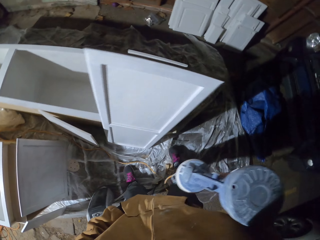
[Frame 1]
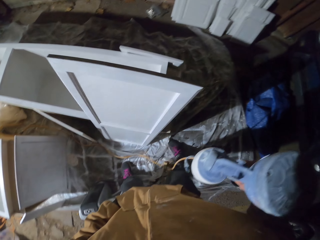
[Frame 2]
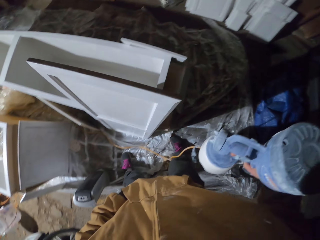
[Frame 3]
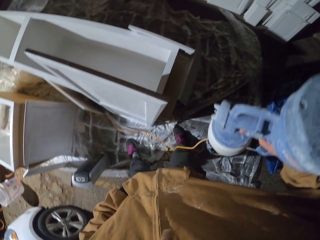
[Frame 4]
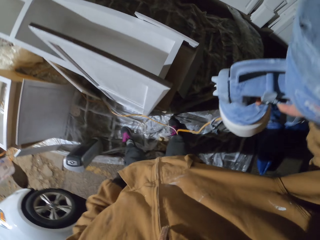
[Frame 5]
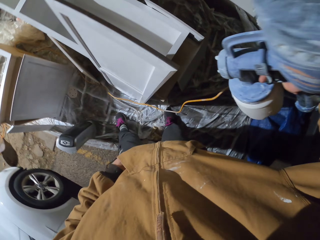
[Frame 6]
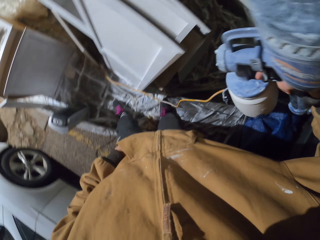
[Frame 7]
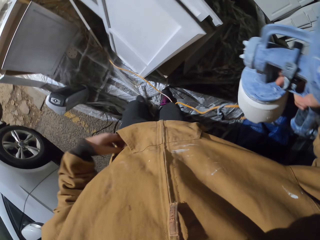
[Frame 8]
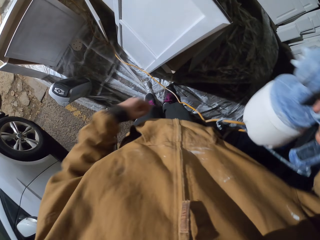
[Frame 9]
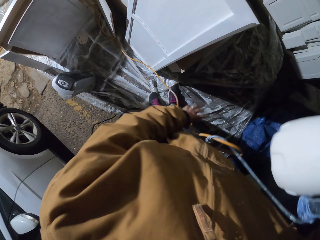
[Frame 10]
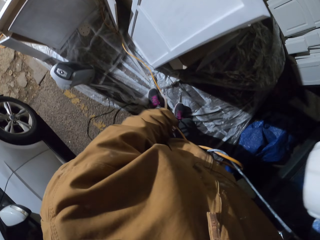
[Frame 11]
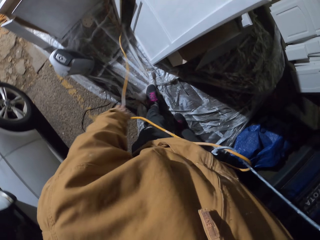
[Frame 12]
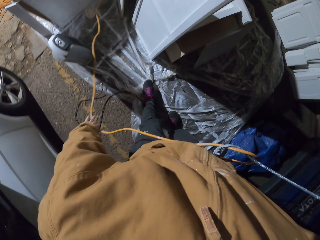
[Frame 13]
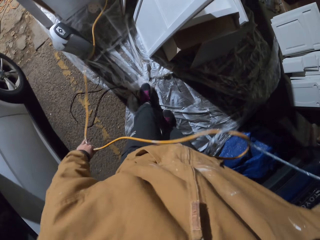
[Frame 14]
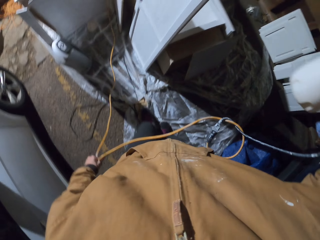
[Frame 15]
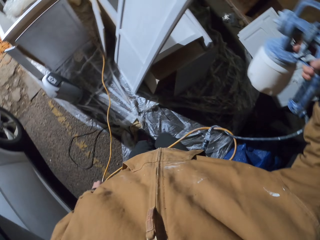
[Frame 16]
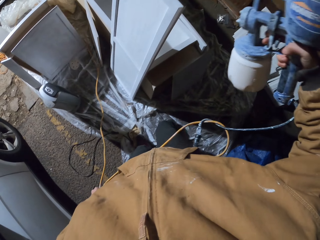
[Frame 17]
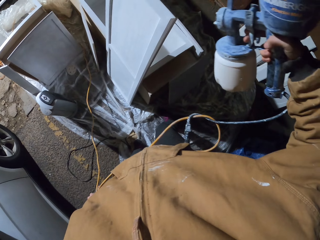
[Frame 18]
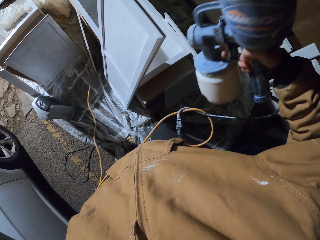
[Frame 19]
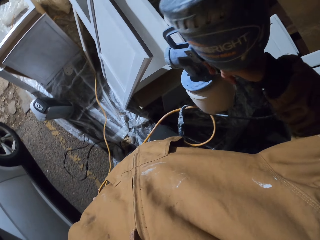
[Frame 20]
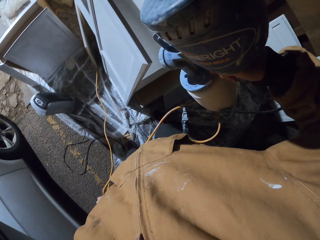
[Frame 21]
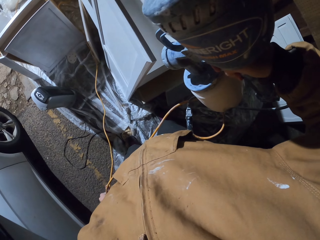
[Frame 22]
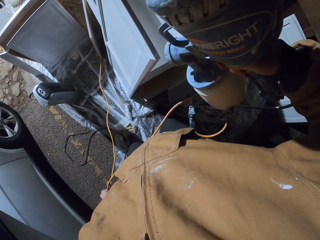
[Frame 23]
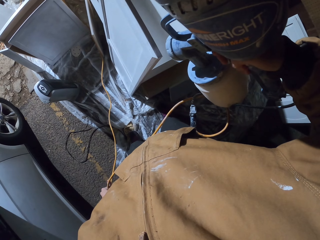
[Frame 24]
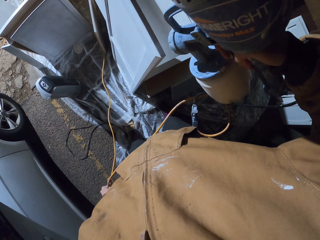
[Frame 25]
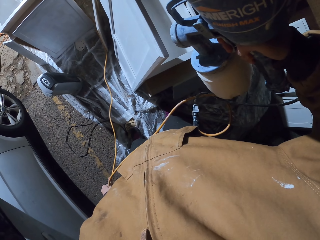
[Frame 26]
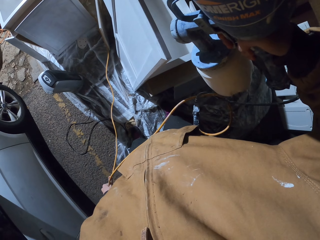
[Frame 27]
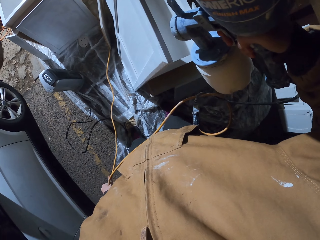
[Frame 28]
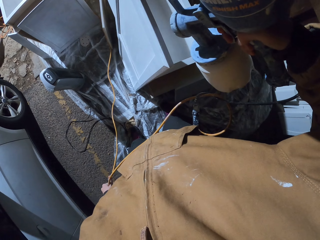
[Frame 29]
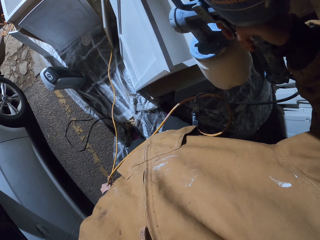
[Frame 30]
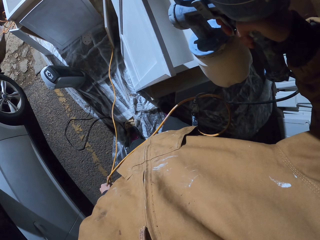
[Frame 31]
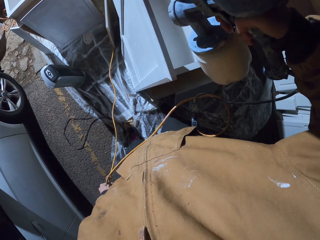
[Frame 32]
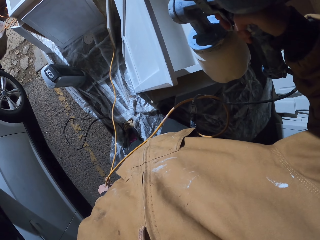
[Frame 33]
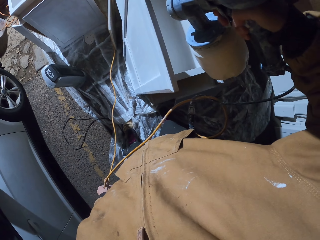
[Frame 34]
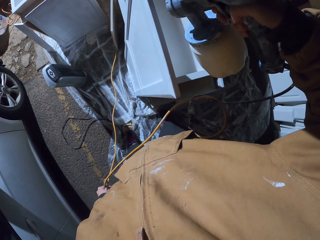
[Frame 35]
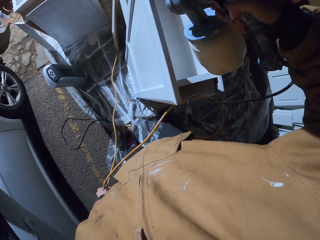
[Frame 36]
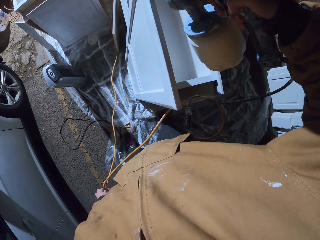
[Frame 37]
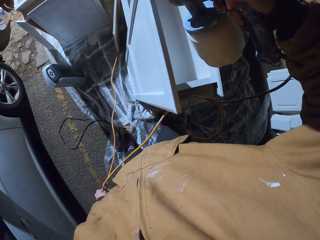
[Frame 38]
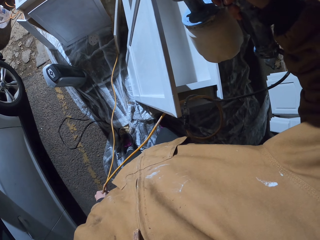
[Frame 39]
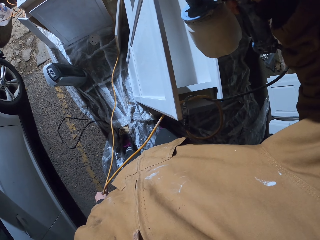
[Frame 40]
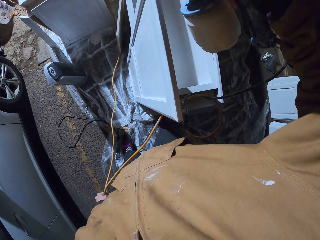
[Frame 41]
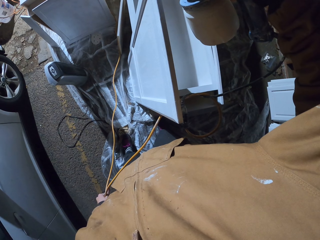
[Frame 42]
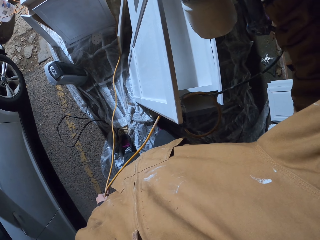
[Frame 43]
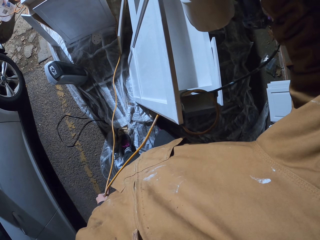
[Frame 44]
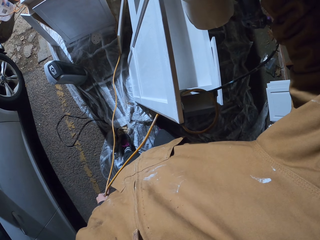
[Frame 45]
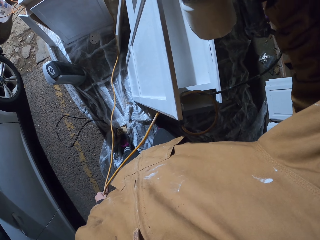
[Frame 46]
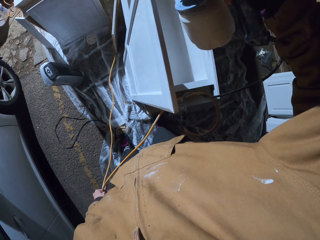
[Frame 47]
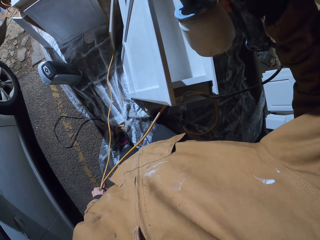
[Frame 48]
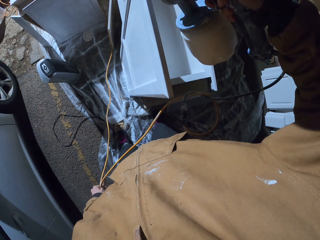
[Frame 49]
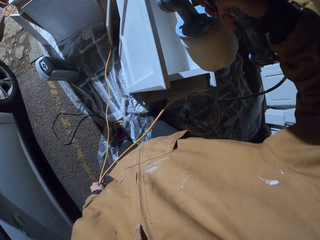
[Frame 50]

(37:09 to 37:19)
The camera wearer moves around. They hold the spray gun cable, hold the spray gun. They paint the cabinet with the paint sprayer.

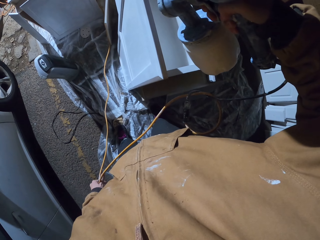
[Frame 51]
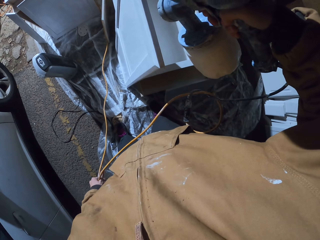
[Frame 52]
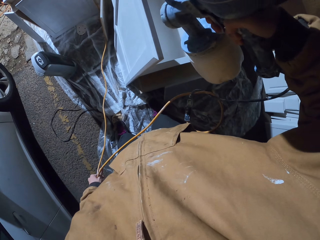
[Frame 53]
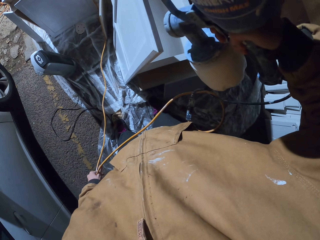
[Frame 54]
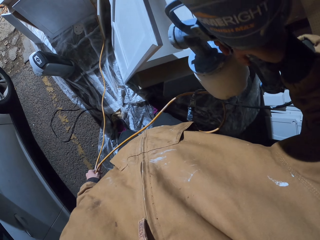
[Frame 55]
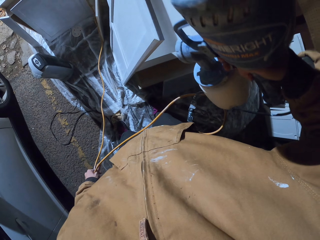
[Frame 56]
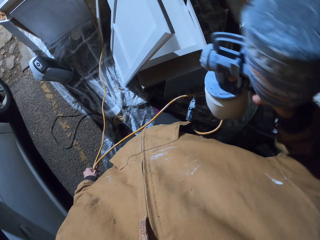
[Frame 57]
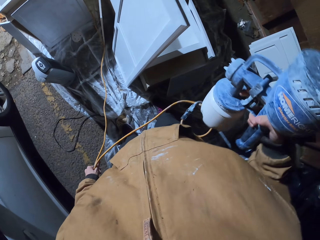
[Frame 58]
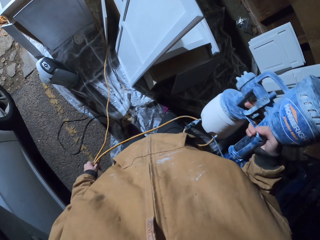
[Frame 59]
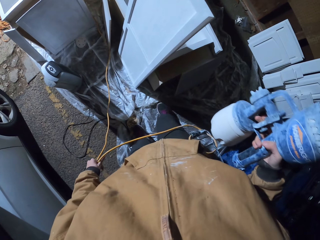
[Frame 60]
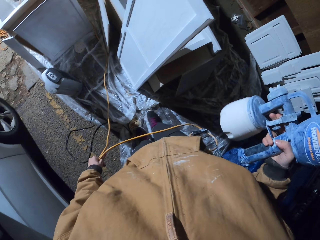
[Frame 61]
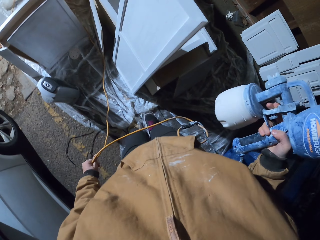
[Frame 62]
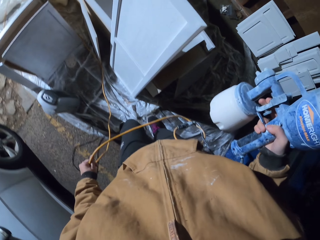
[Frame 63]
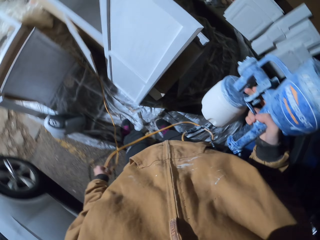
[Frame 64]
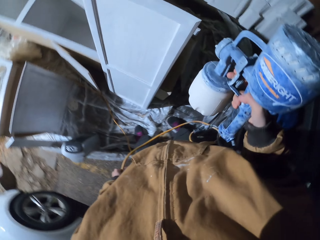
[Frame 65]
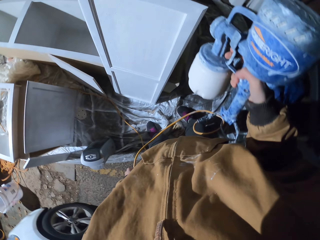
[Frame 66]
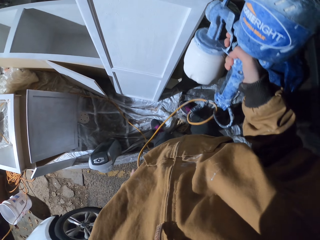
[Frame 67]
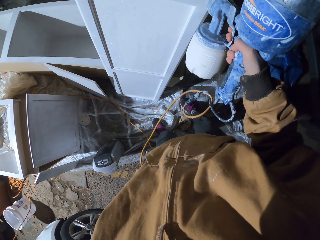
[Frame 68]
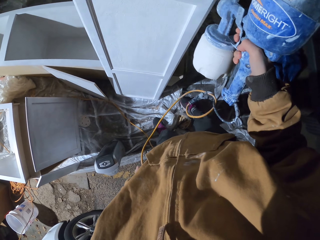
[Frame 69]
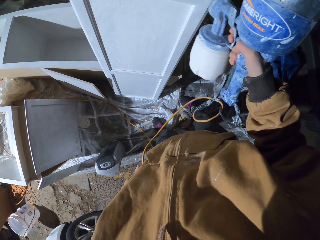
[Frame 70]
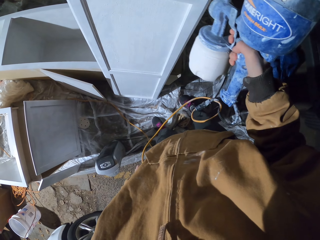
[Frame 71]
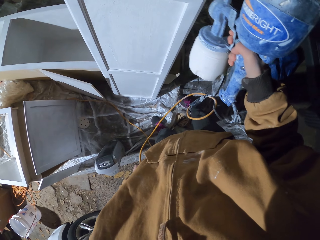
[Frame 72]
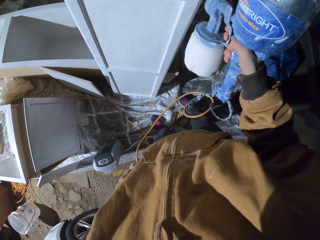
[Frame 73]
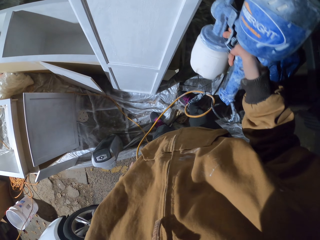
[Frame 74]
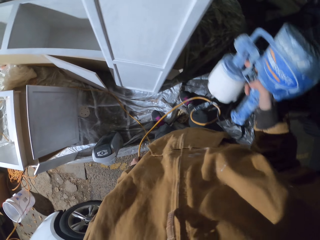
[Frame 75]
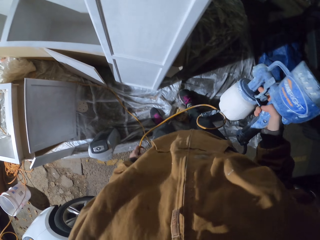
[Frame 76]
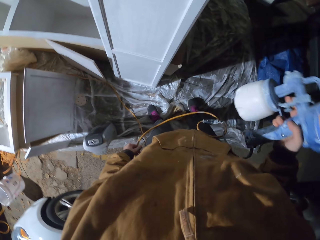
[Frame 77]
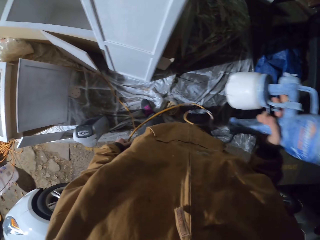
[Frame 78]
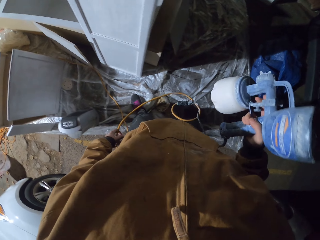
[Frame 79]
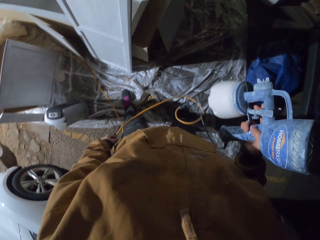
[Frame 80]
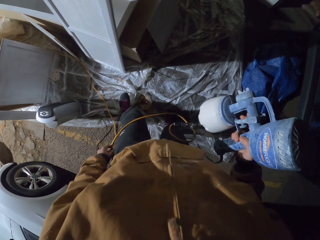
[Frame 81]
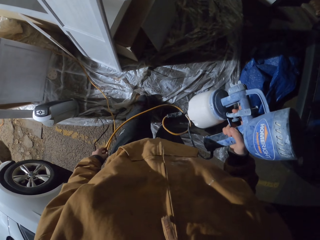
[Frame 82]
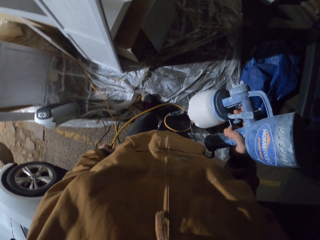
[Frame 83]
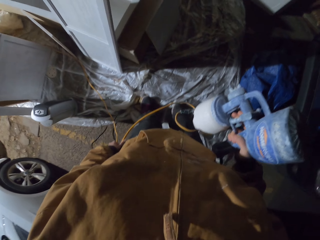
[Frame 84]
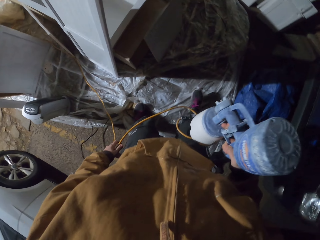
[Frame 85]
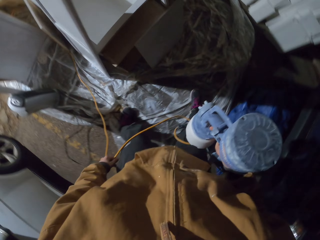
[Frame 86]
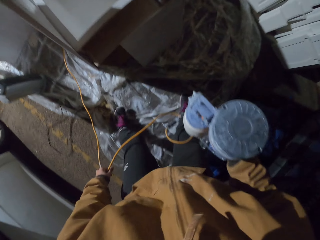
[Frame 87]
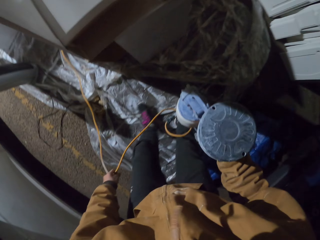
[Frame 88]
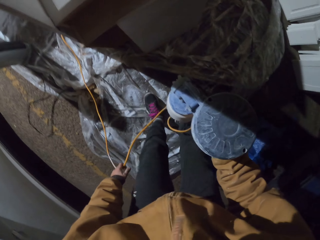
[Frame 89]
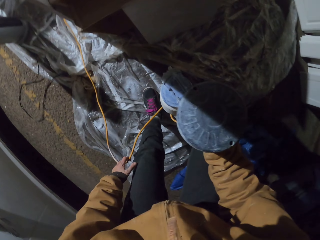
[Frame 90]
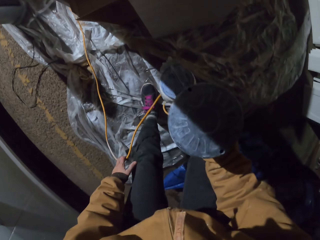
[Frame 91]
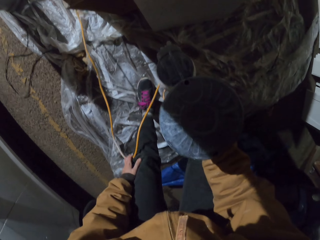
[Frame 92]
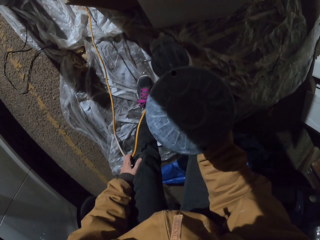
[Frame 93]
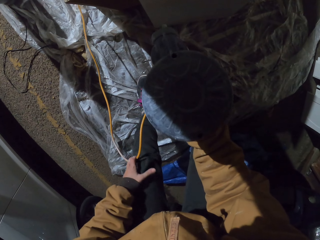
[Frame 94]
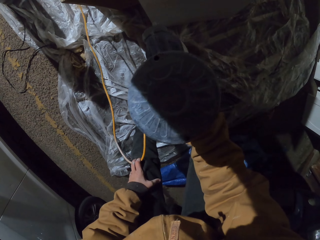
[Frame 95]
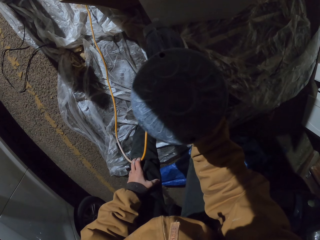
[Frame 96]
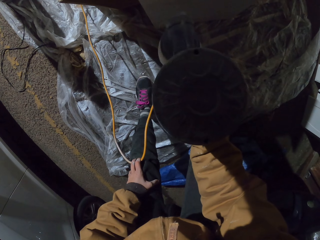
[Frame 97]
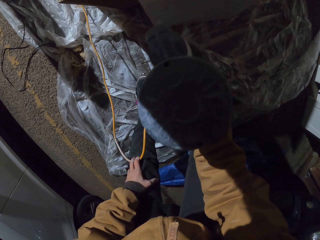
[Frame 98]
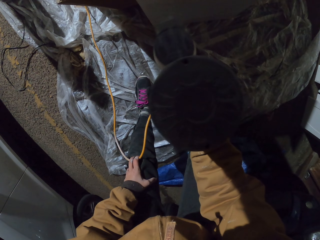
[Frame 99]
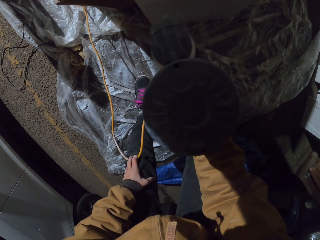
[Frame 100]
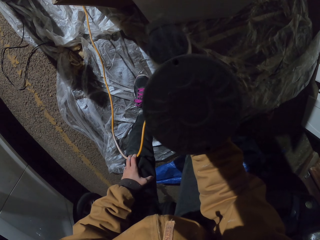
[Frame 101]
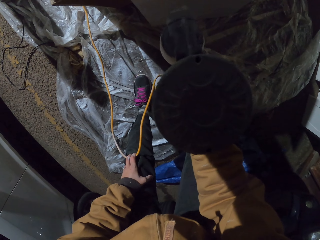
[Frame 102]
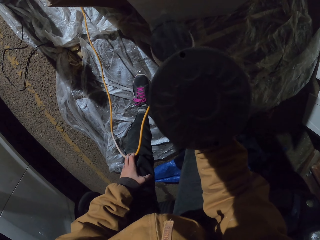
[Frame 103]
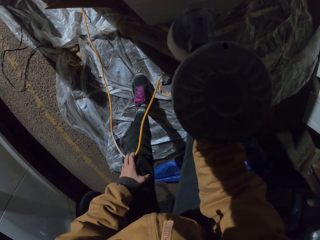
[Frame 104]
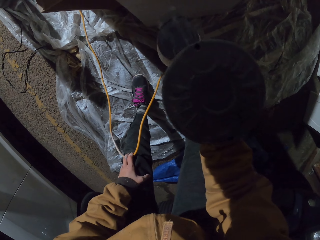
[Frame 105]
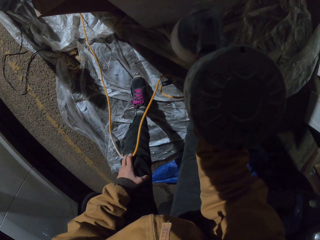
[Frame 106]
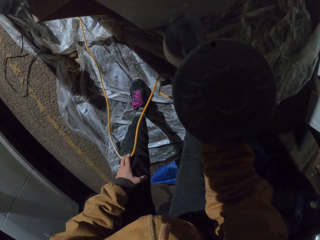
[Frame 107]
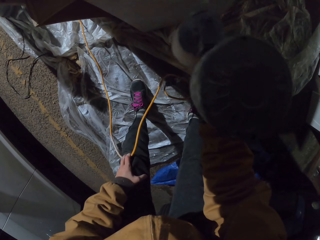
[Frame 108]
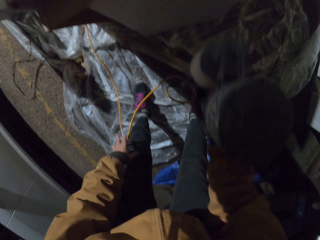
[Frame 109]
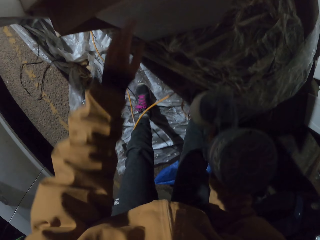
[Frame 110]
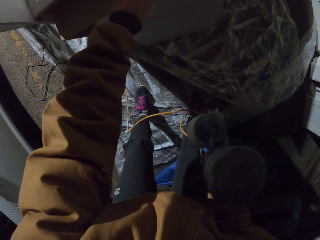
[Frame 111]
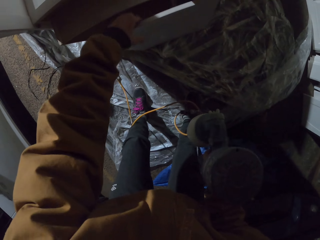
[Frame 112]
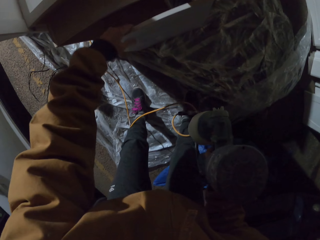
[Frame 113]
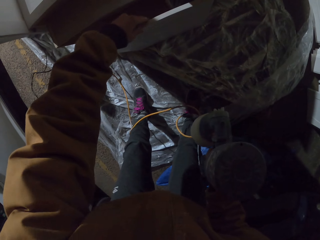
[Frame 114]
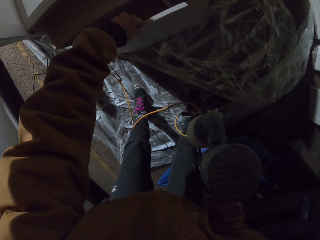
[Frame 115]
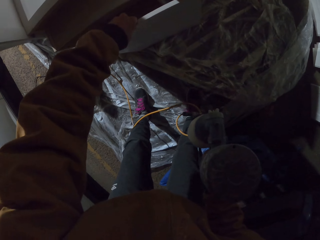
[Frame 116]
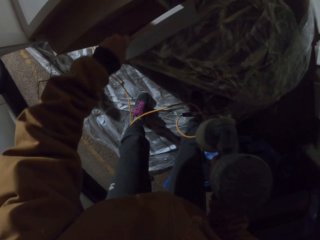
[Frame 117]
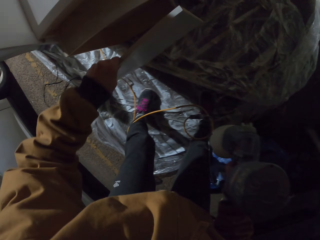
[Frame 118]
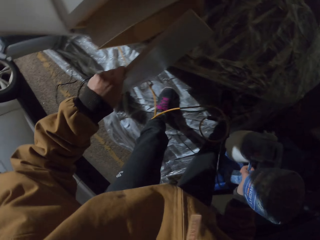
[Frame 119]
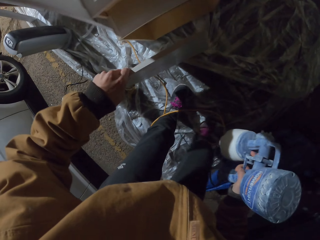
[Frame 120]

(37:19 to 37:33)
The camera wearer holds the spray gun and moves hands. They walk around and bend down. They paint the cabinet with the sprayer. They hold the spray gun and hold the wood.
